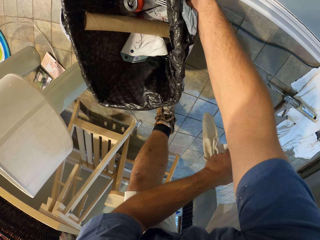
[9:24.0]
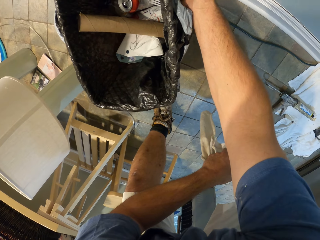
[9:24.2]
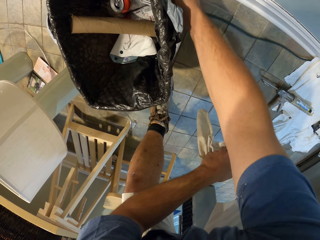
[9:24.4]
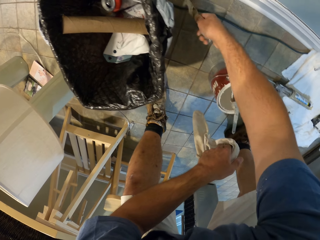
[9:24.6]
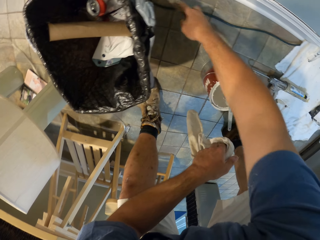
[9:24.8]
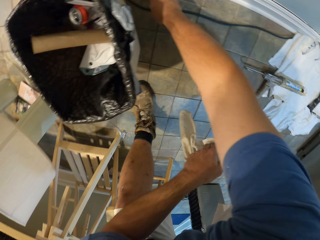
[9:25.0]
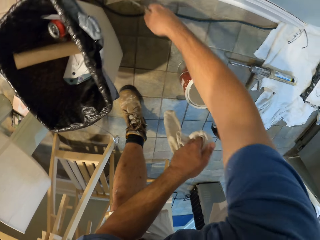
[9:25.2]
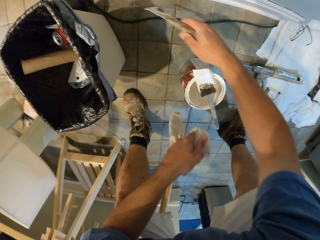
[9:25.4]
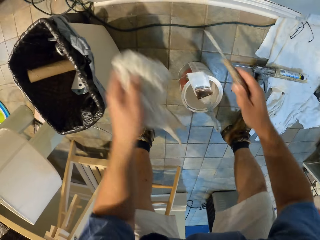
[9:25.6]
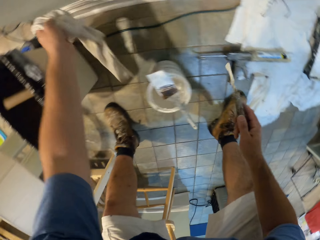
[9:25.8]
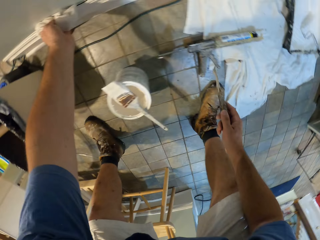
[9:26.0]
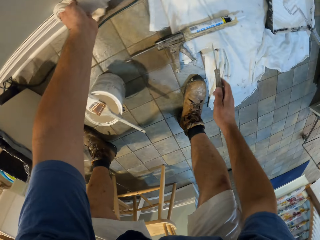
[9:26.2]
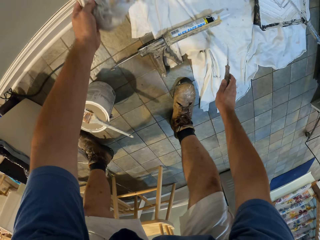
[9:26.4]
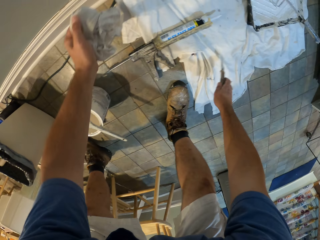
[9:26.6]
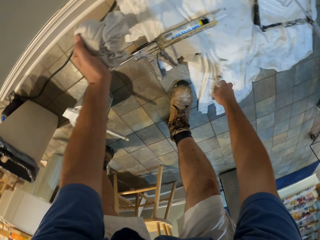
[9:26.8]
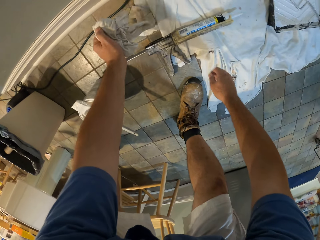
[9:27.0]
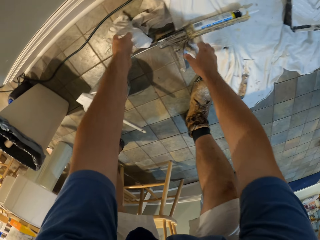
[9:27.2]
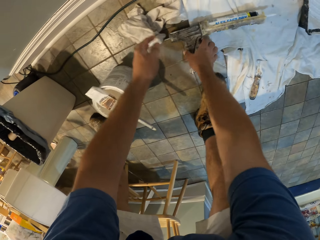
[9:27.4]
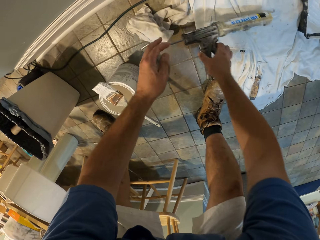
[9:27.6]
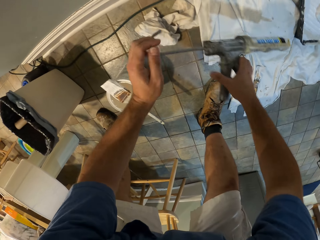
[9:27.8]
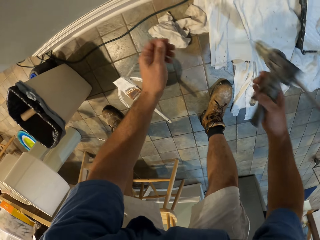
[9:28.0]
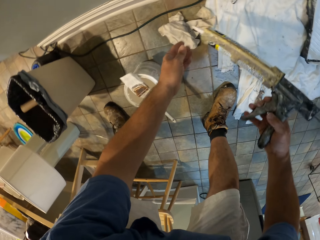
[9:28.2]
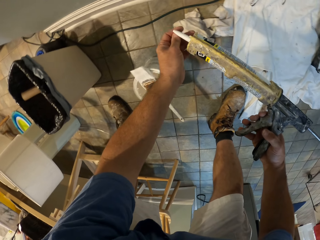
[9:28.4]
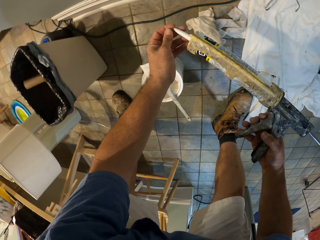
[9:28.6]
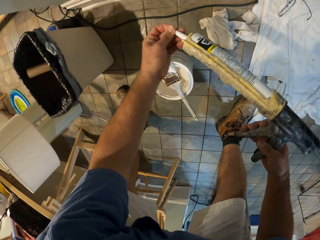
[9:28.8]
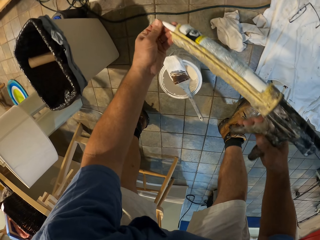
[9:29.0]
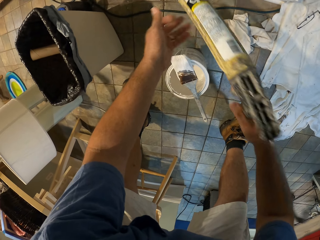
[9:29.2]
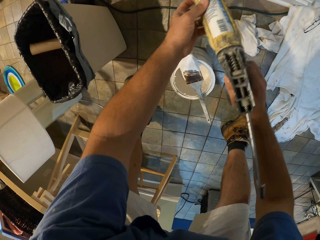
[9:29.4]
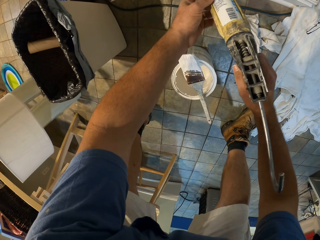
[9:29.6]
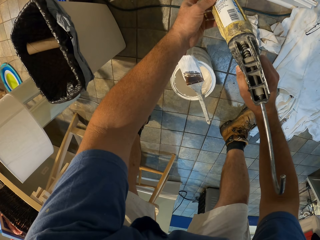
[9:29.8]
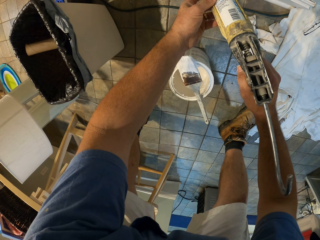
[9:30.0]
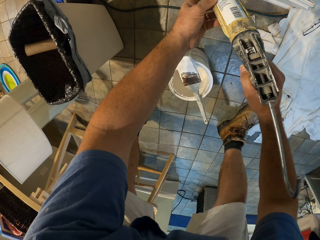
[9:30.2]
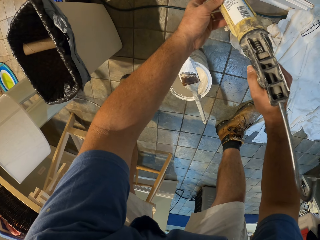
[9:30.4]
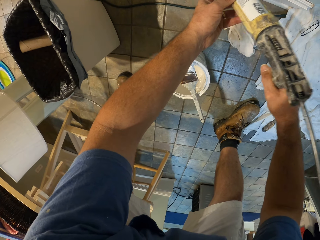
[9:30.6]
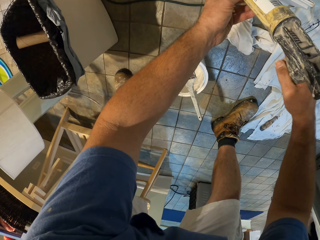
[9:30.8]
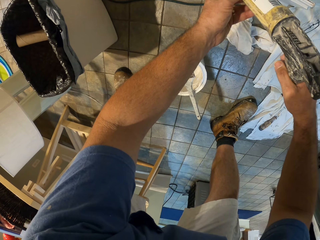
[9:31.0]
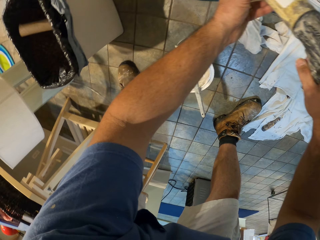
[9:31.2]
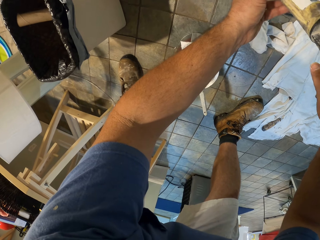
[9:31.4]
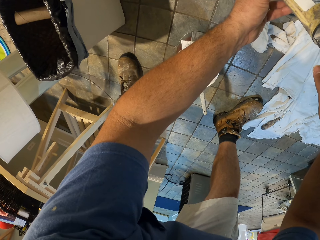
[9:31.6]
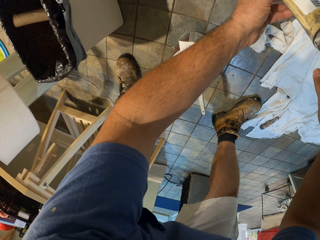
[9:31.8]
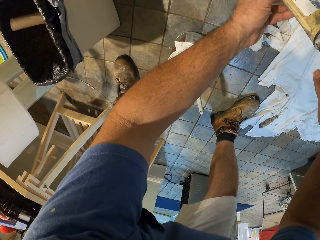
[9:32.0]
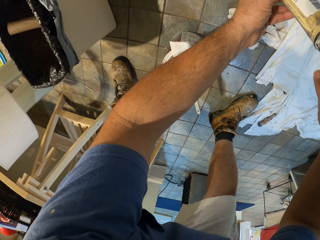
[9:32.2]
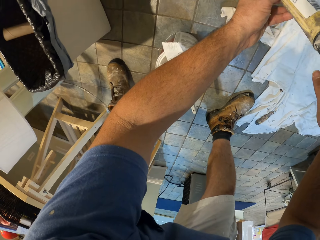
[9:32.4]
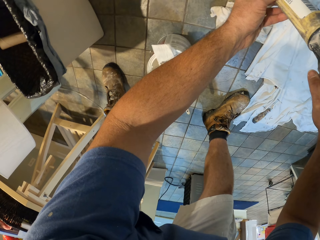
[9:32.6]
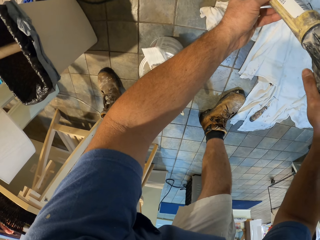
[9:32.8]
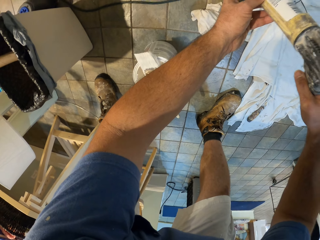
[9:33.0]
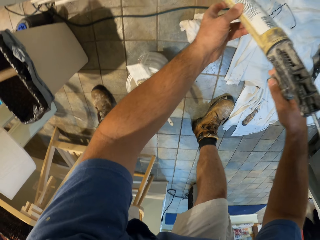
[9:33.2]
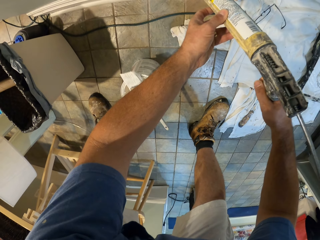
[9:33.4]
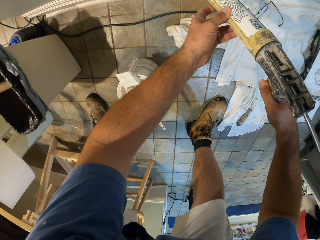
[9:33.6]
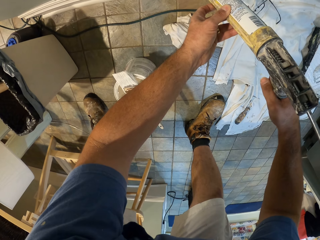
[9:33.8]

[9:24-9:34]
The camera wearer cleans the wall trim with the piece of cloth in his left hand. He drops the scraper on the cloth on the floor. He picks up a paint gun with his right hand. He touches the nozzle of the paint gun with his left hand. He puts paint on the edge of the wall trim side to side with the paint gun.

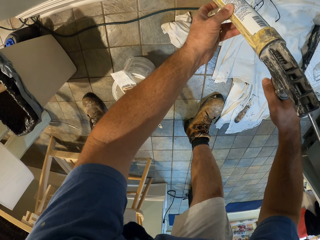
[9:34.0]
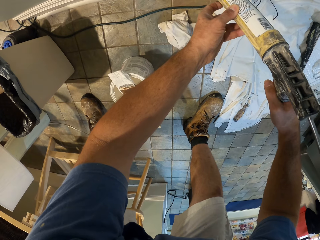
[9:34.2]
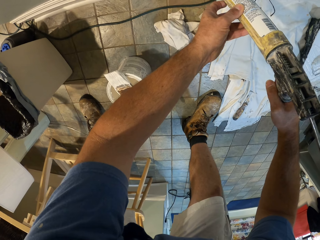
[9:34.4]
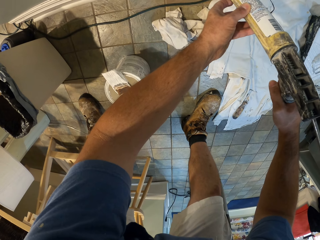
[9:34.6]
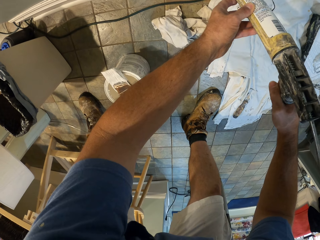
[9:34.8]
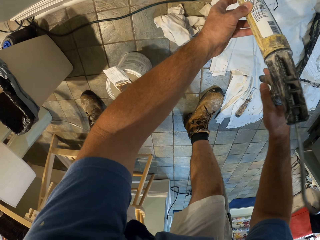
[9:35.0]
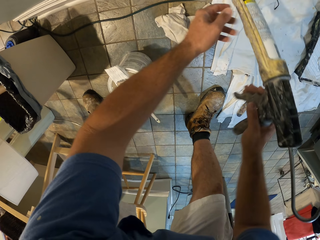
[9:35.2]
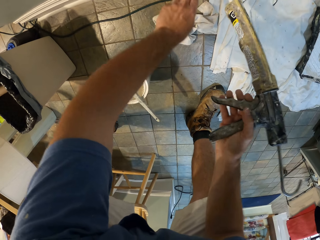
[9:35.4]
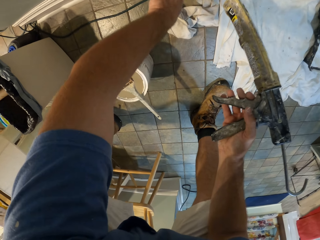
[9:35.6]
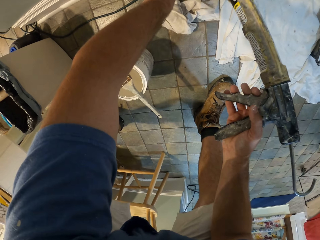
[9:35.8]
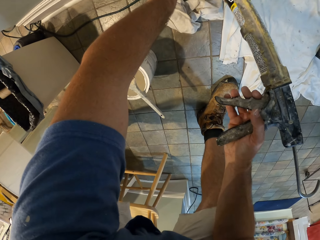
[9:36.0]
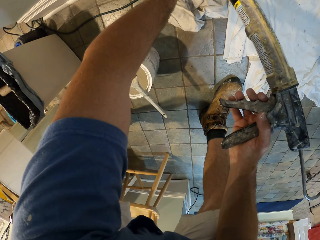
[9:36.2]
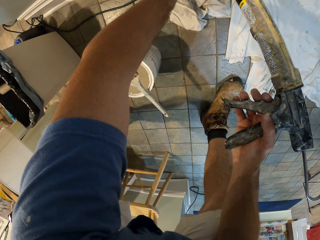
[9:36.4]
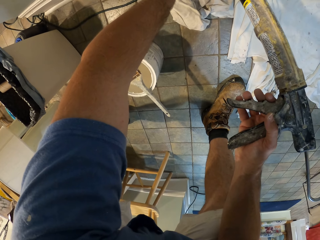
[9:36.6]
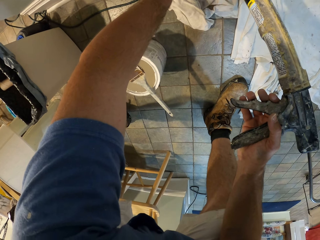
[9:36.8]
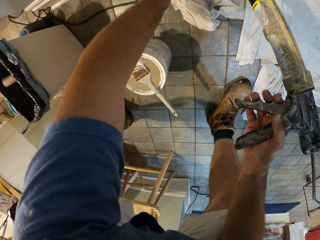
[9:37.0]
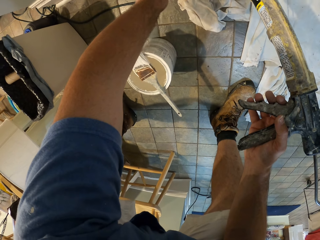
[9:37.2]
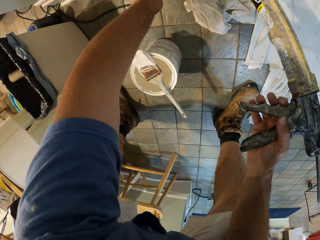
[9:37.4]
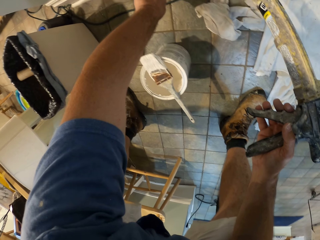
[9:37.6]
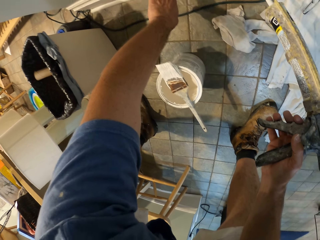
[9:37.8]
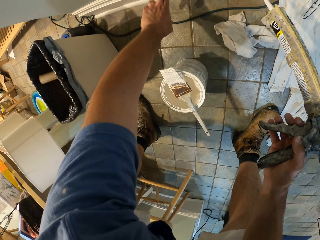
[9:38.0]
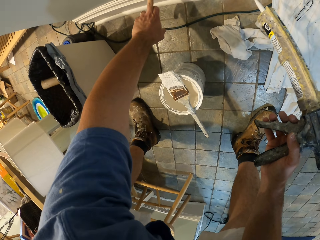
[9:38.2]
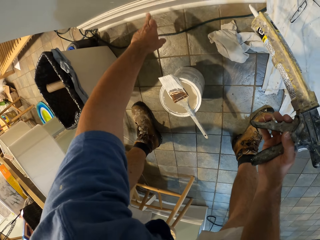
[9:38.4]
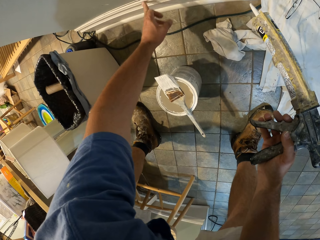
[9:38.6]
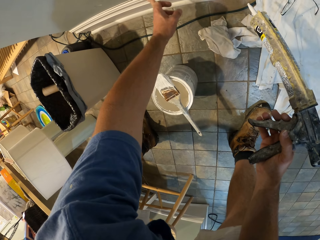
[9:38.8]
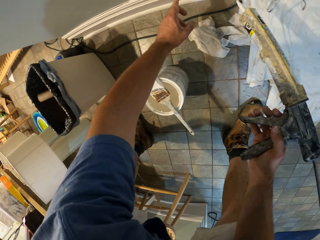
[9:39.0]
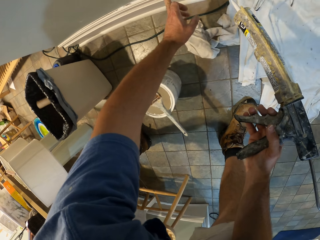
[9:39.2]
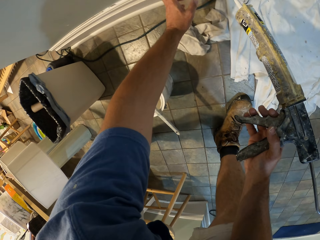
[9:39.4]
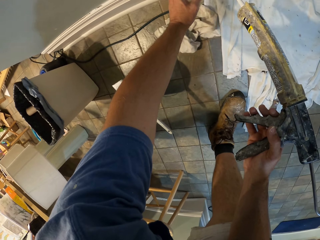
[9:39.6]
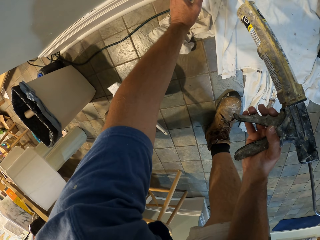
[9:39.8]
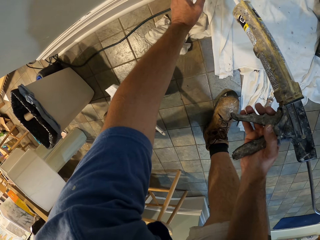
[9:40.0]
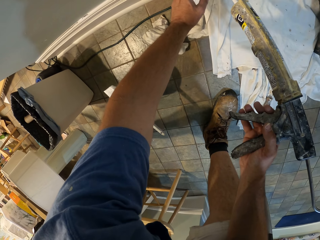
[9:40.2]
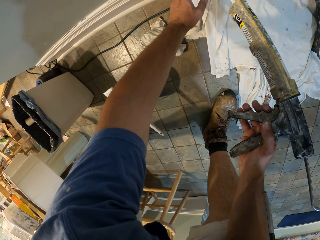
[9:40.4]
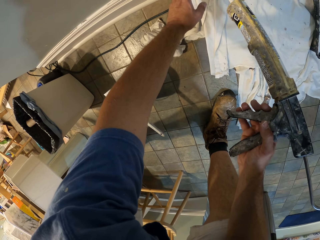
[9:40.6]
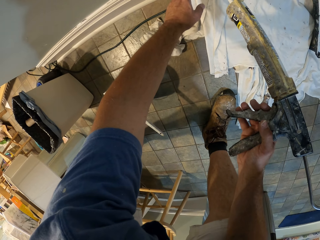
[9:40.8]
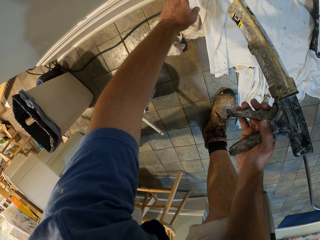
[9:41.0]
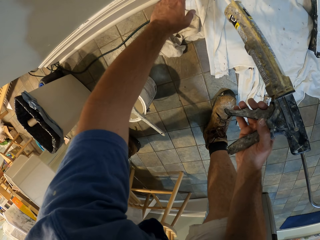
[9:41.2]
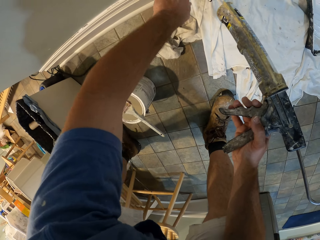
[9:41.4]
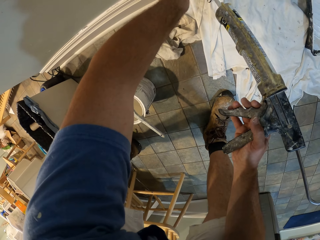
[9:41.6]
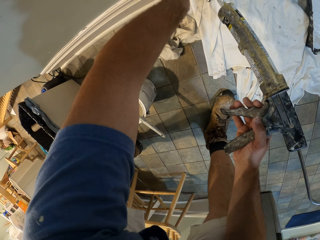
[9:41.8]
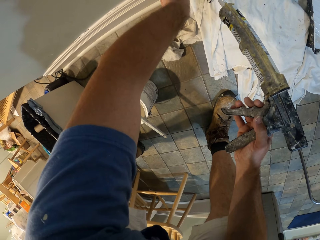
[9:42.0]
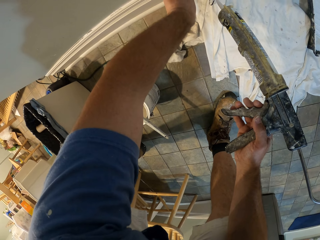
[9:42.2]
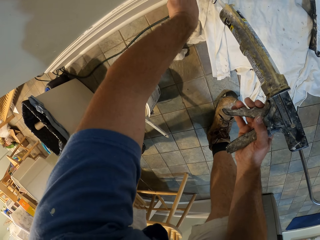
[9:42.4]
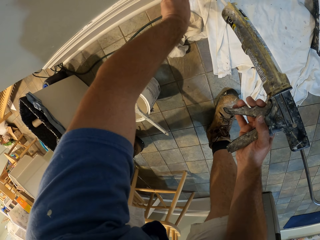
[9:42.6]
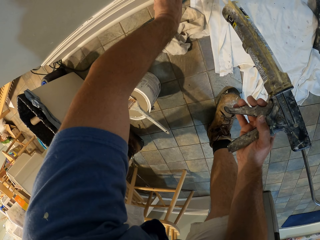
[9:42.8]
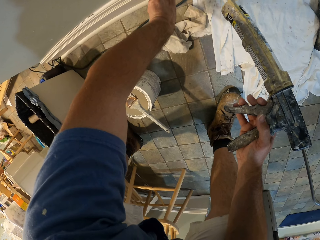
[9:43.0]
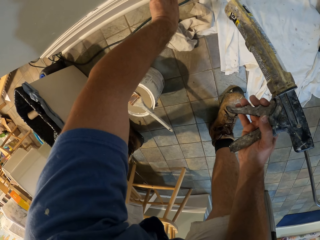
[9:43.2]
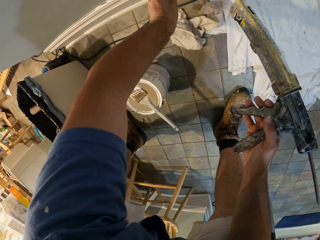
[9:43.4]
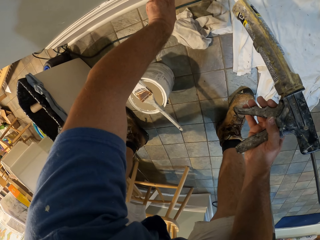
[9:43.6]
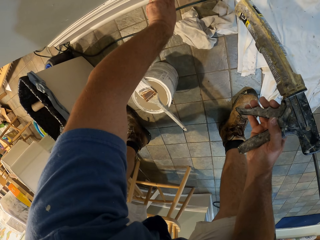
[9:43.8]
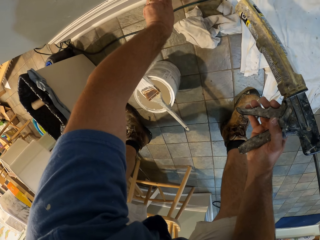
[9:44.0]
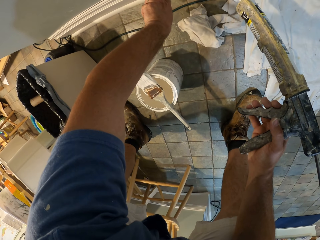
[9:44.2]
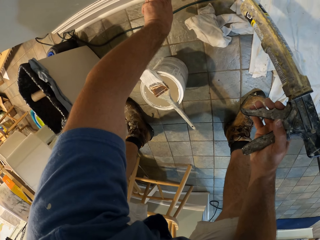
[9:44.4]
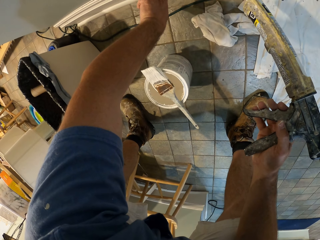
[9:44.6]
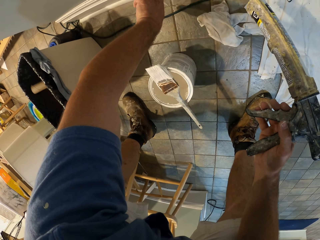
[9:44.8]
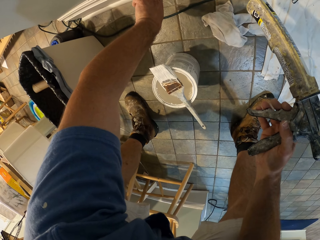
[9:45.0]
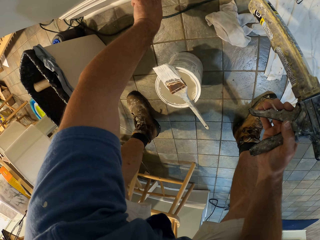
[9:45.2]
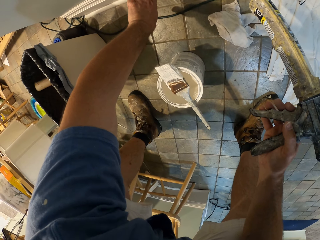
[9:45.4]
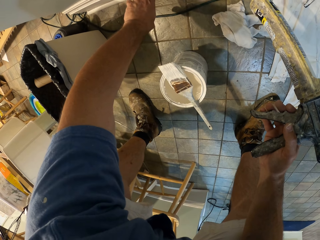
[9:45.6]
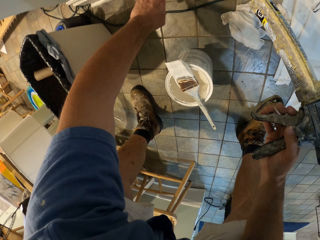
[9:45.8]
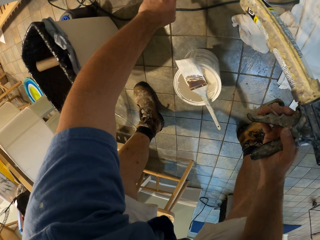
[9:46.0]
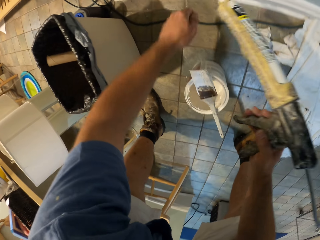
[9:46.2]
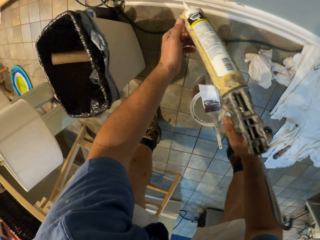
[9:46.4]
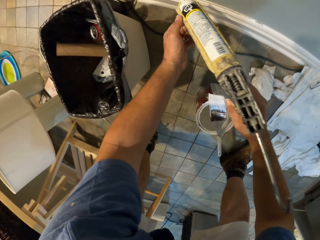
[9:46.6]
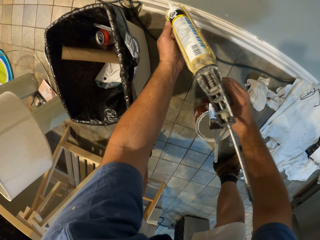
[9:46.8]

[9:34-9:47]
The camera wearer touches the wall where he applied the glue. He aligns the paint on the wall trim with his left finger.
